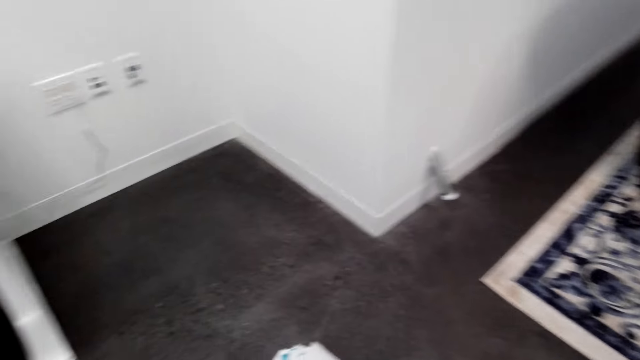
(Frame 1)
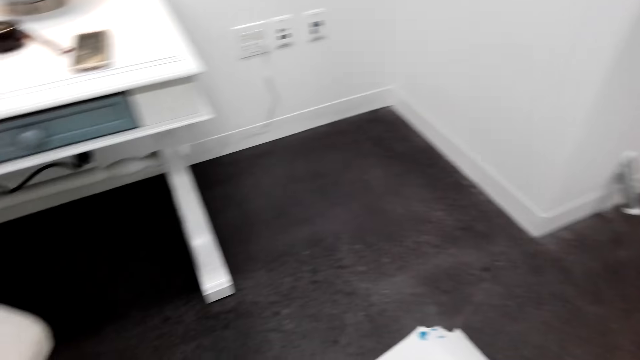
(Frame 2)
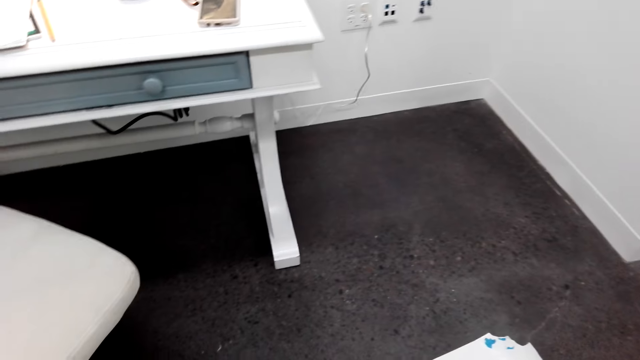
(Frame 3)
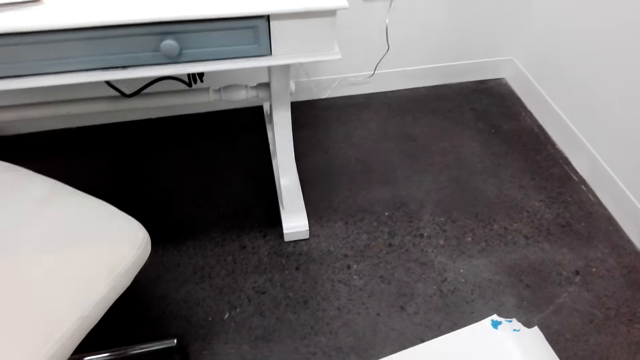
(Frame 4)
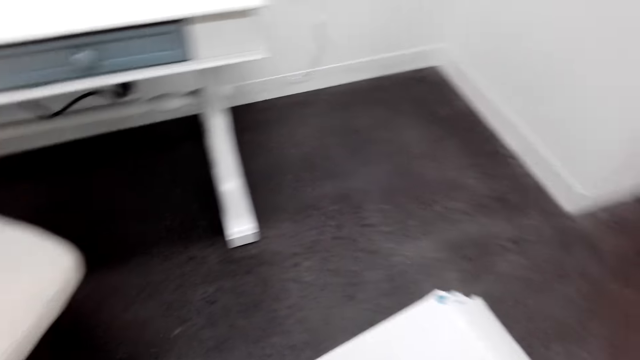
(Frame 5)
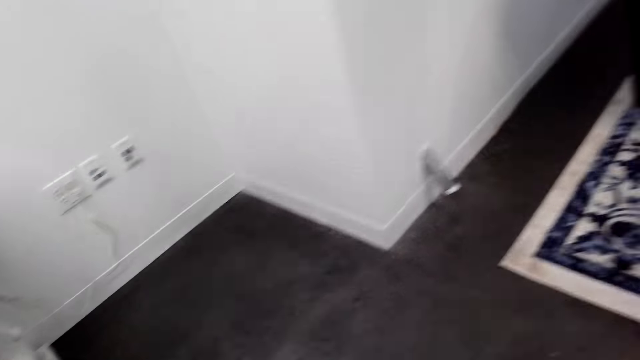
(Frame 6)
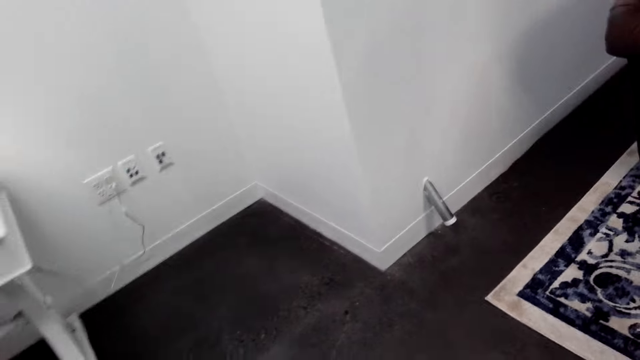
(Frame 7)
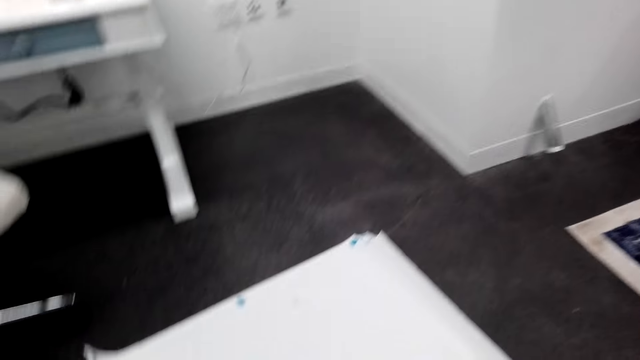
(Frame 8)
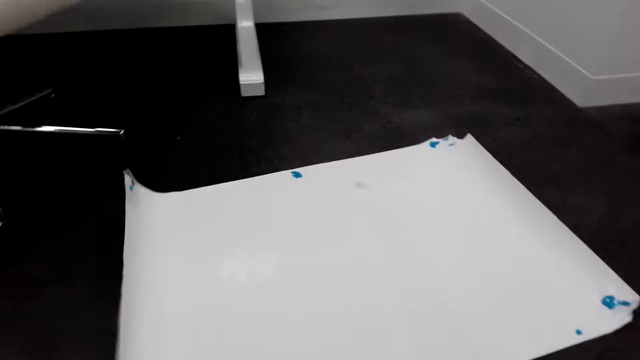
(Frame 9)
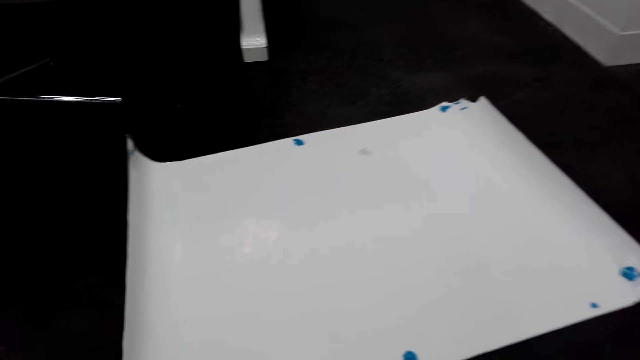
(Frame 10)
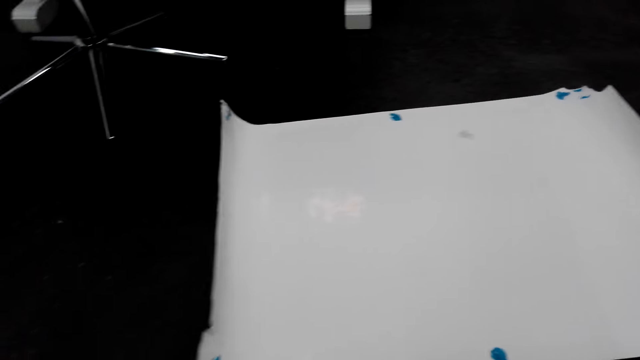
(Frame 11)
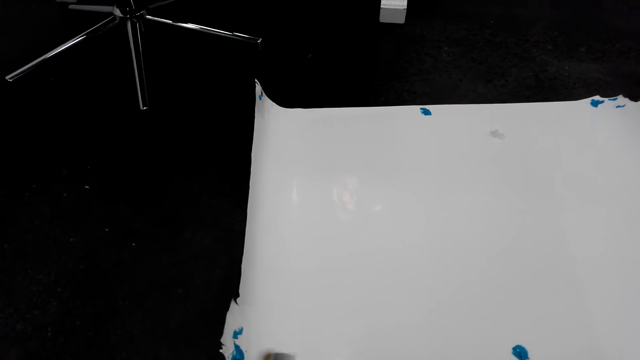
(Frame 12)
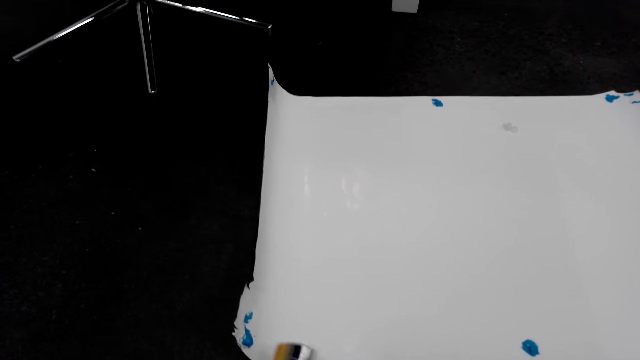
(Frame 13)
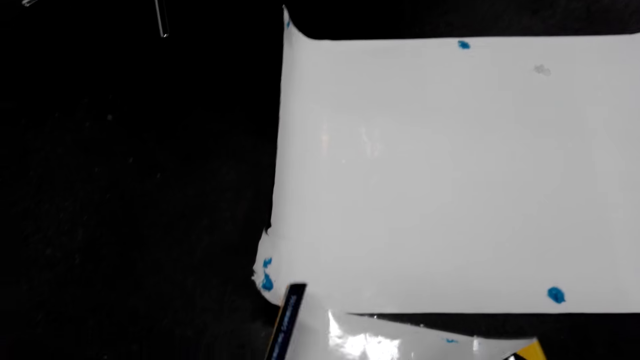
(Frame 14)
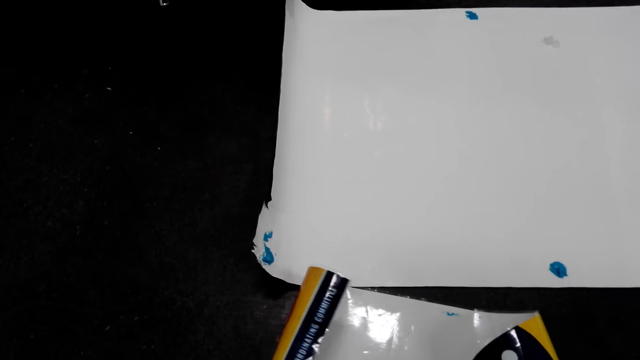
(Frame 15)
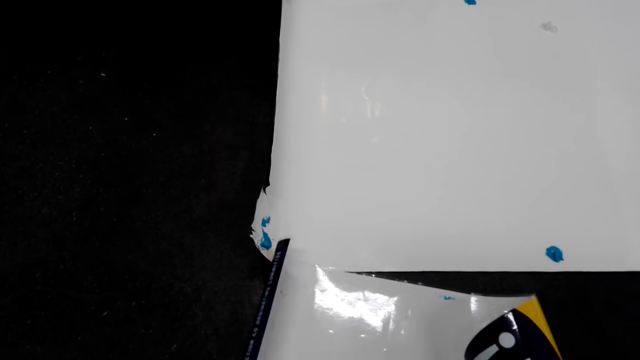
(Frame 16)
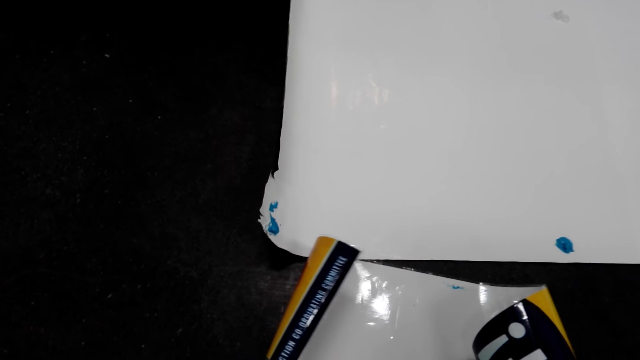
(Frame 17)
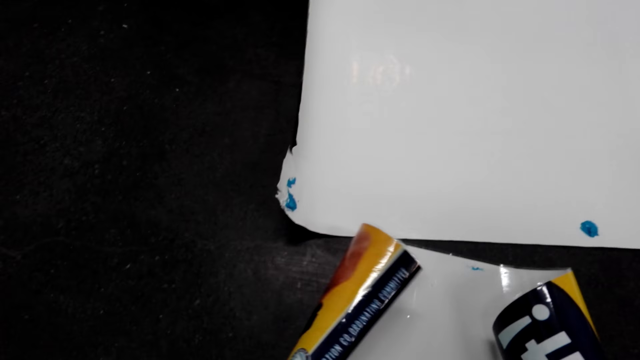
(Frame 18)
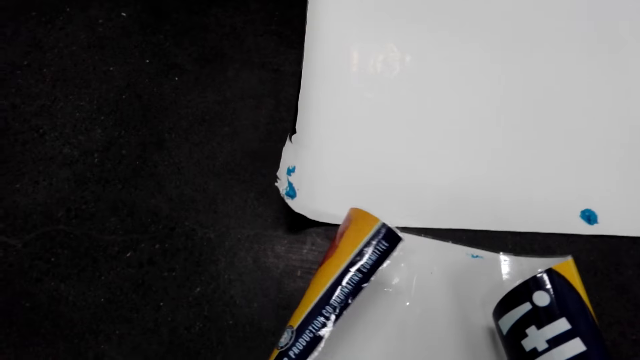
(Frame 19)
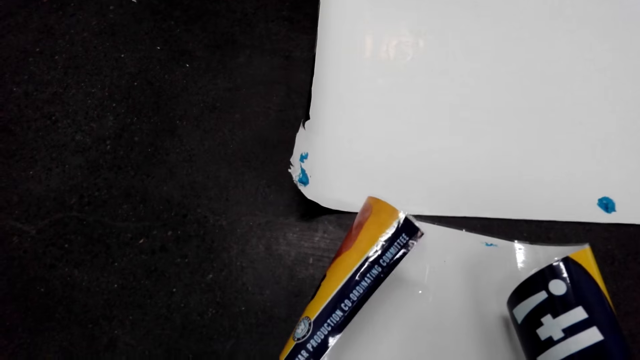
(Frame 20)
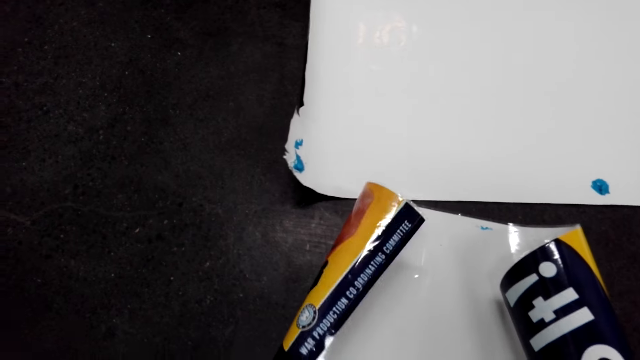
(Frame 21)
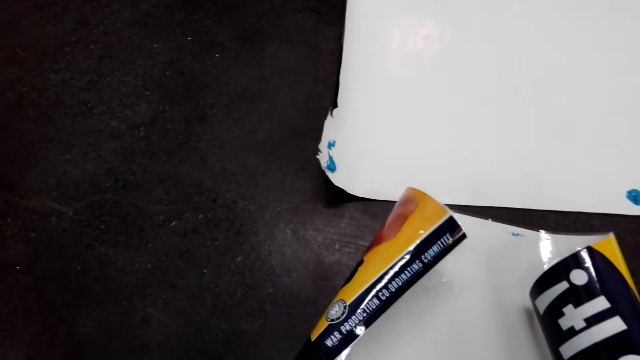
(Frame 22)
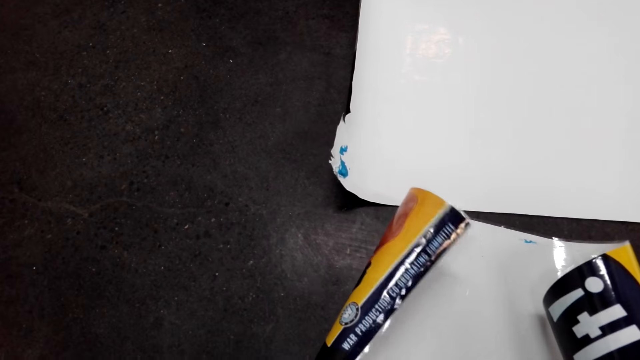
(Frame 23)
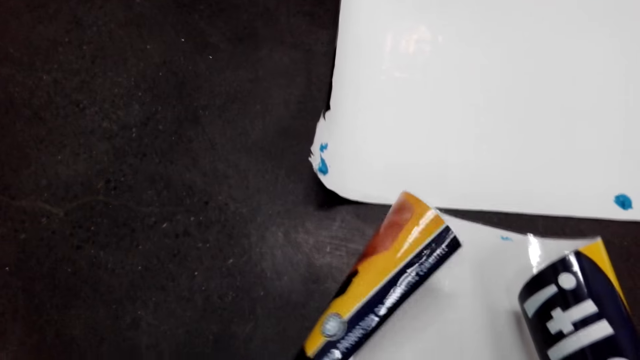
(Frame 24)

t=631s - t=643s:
The camera wearer looks around the floor and looks around the chart. They put the poster on the floor, straighten the chart on the floor, and turn around the room.

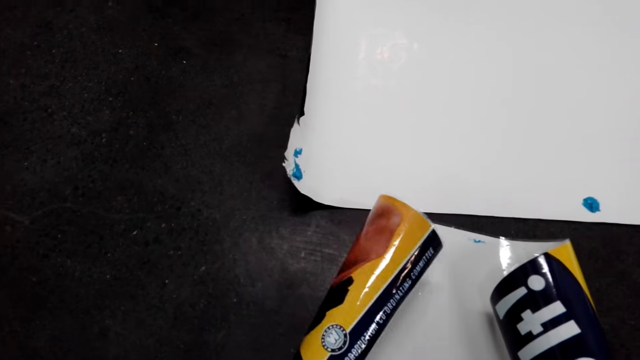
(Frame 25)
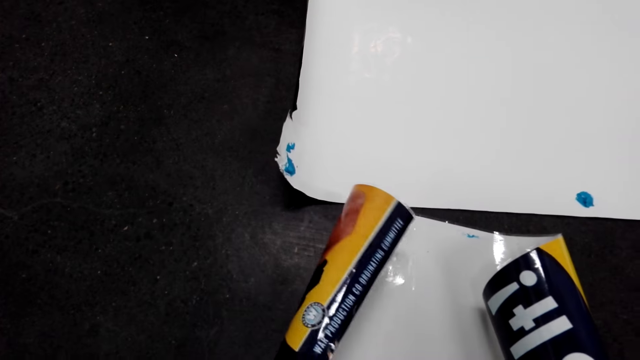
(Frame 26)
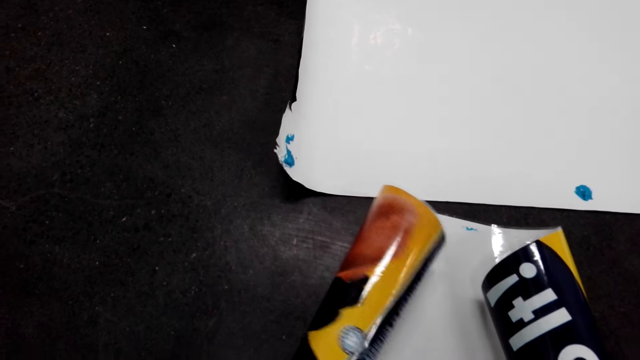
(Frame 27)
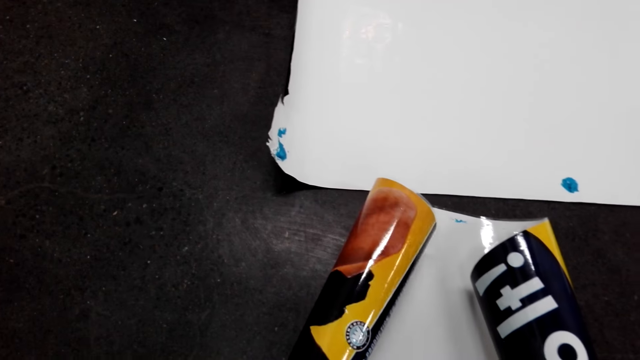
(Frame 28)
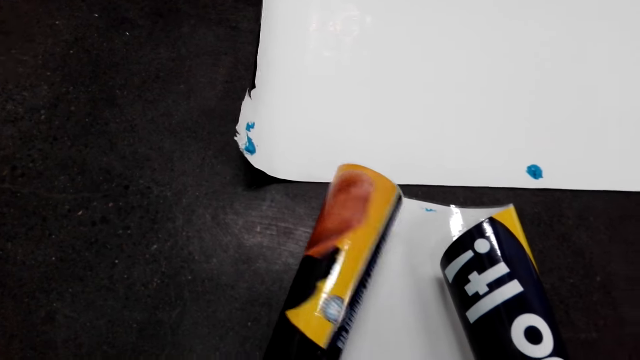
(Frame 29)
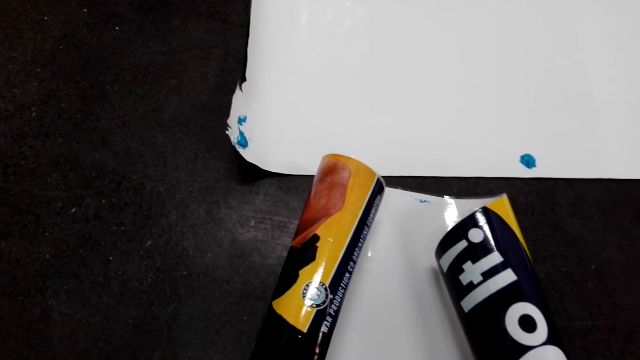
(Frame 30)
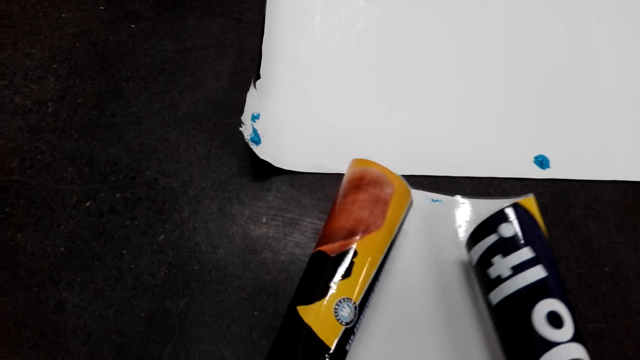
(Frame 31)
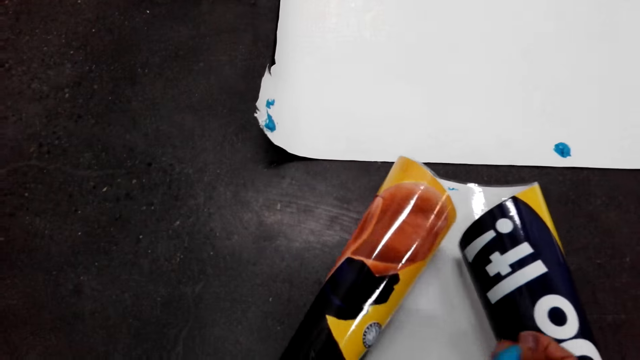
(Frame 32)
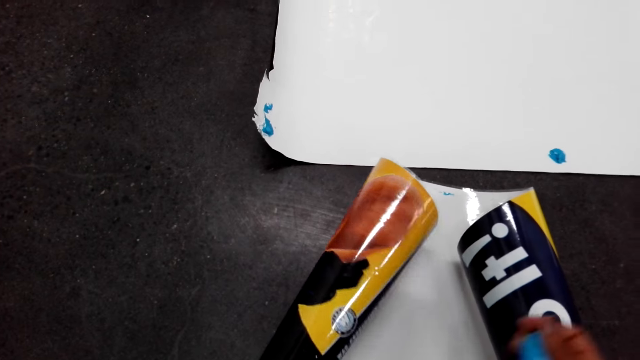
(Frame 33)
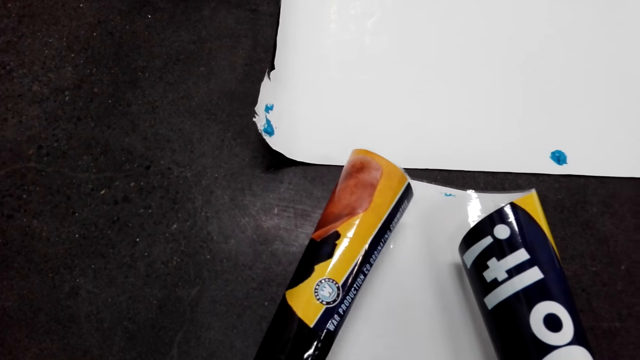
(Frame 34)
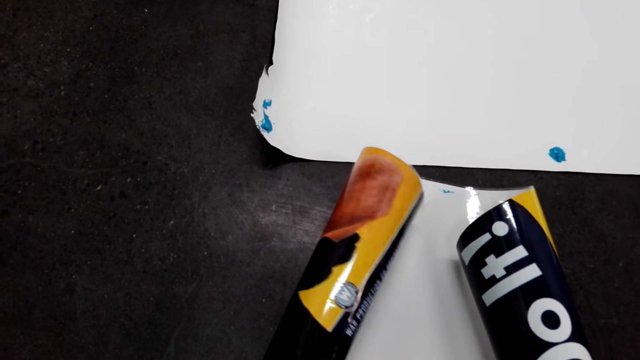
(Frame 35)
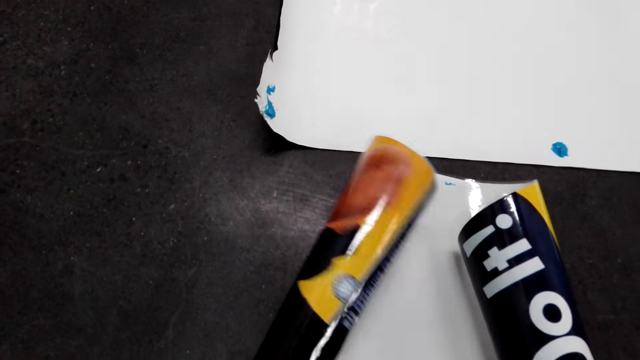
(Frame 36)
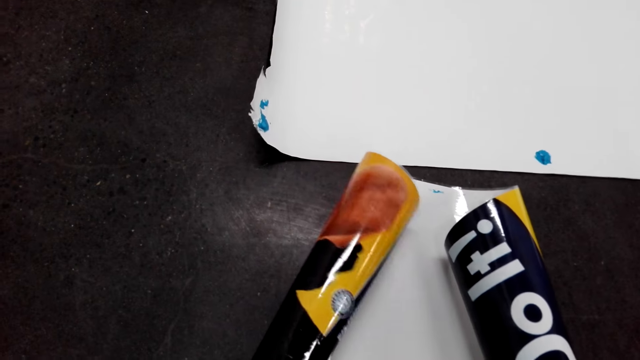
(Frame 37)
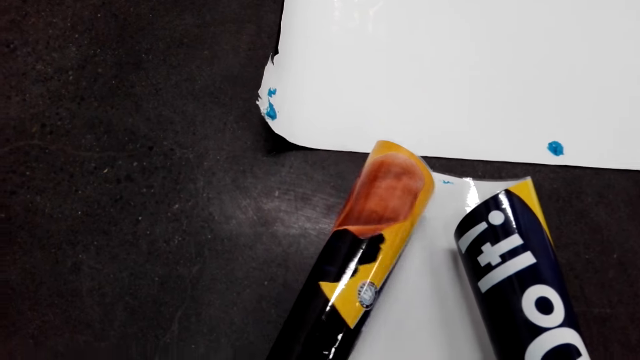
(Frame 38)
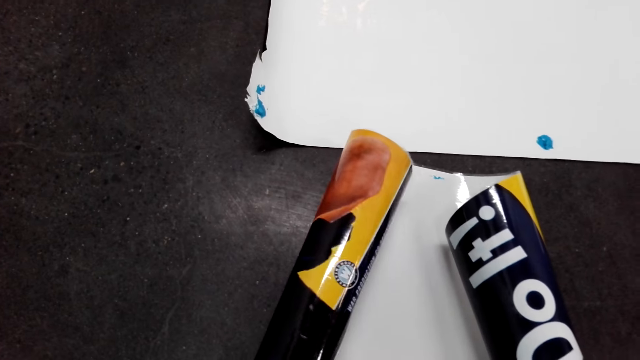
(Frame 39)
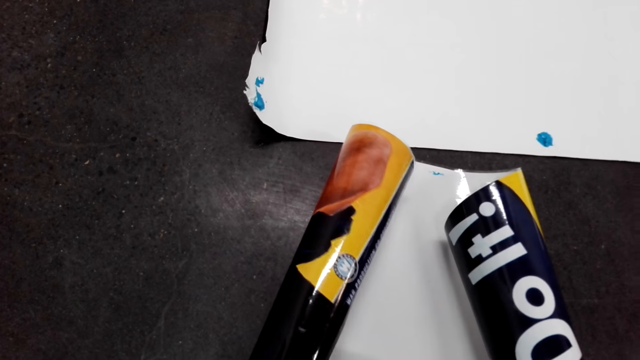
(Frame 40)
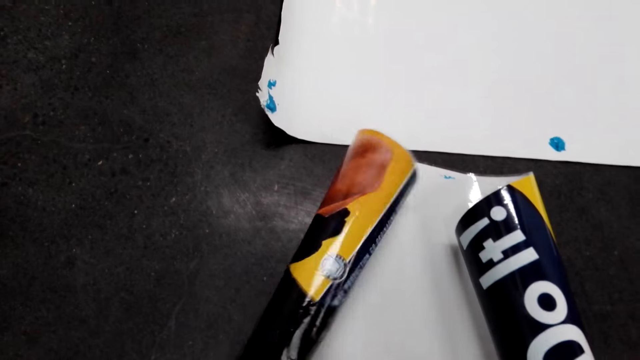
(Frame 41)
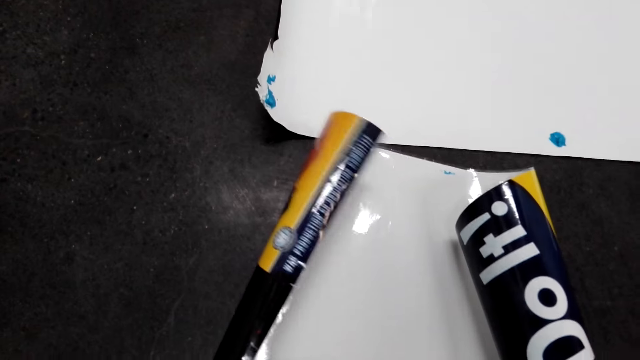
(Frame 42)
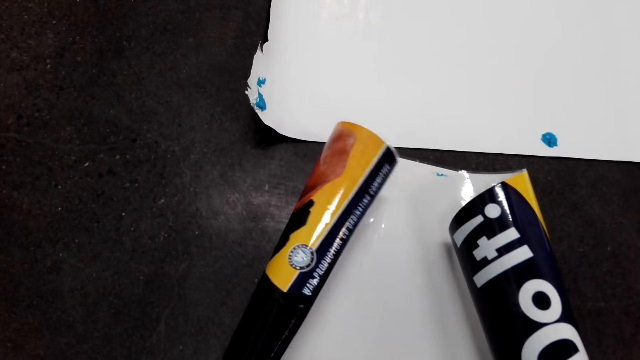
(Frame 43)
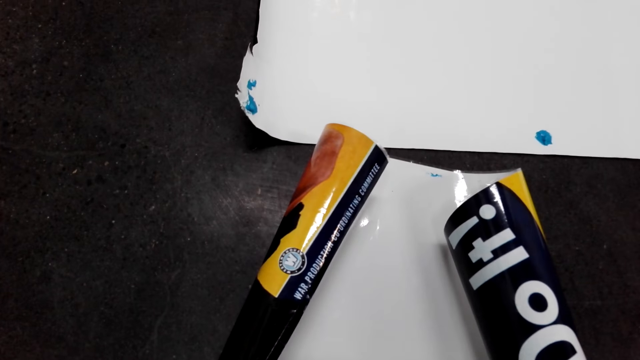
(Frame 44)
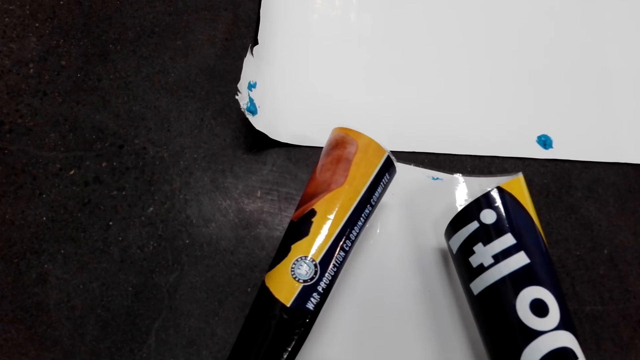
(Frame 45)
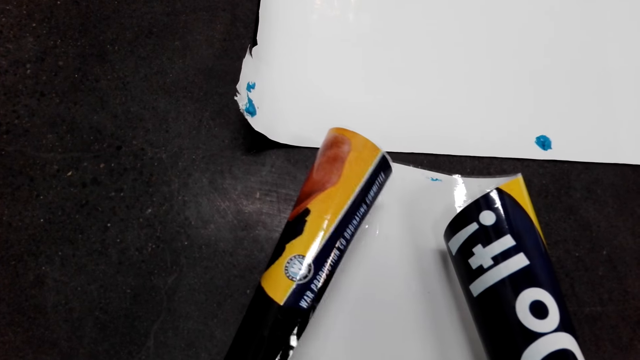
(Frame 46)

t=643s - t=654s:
The camera wearer stares at the chart. She lifts her right hand. She stares at the chart.
